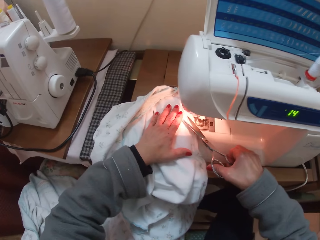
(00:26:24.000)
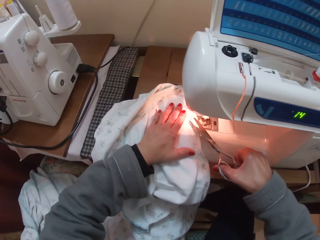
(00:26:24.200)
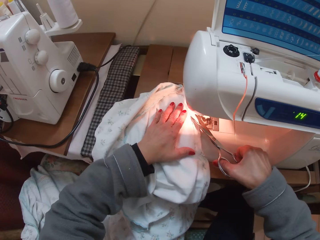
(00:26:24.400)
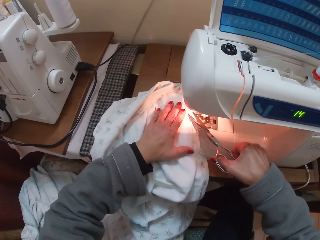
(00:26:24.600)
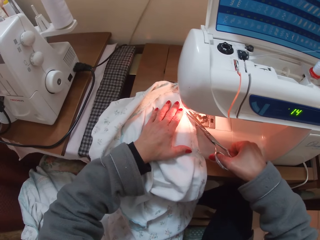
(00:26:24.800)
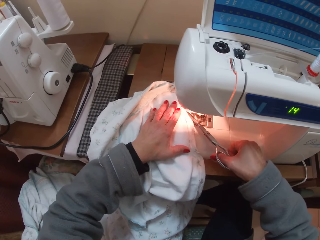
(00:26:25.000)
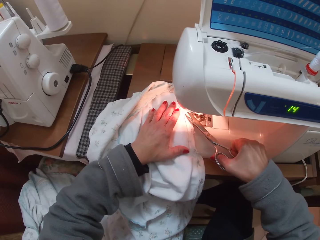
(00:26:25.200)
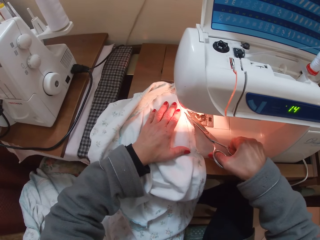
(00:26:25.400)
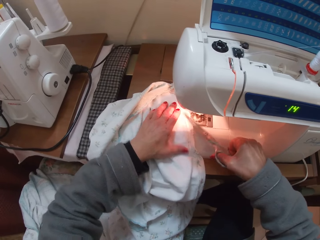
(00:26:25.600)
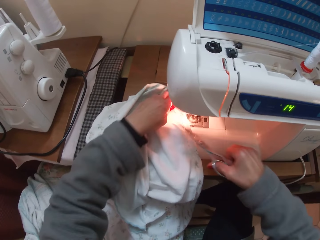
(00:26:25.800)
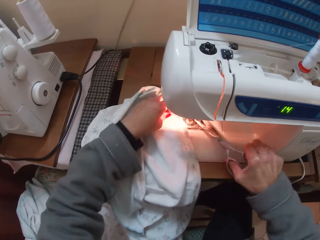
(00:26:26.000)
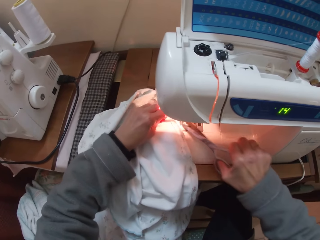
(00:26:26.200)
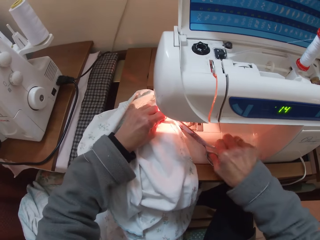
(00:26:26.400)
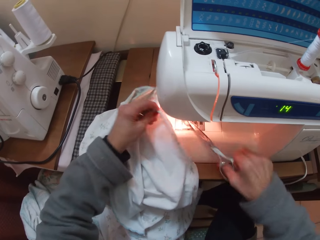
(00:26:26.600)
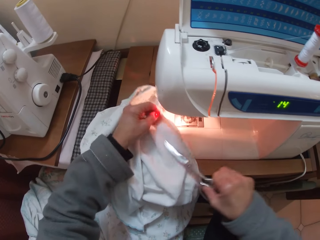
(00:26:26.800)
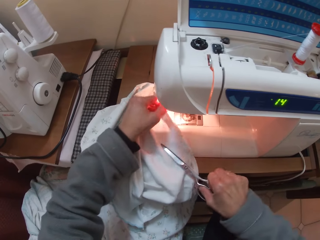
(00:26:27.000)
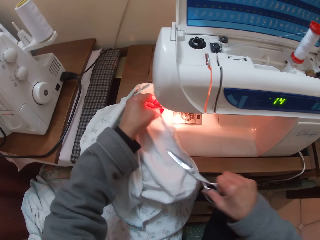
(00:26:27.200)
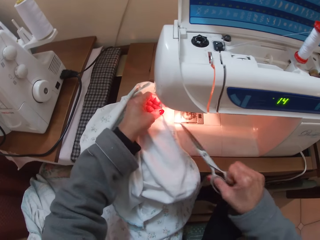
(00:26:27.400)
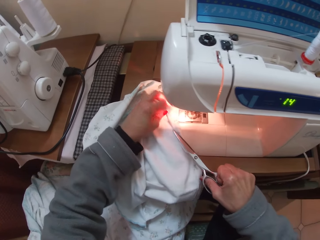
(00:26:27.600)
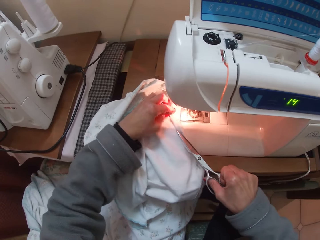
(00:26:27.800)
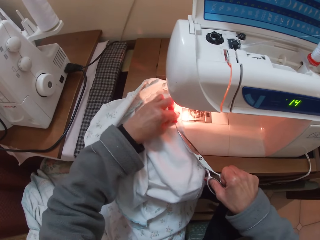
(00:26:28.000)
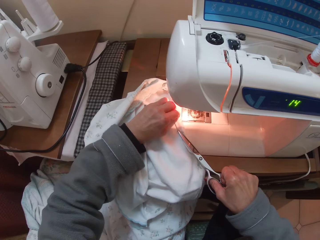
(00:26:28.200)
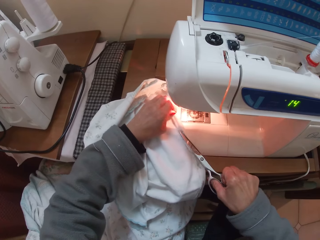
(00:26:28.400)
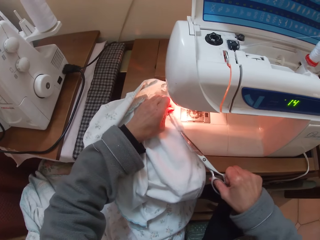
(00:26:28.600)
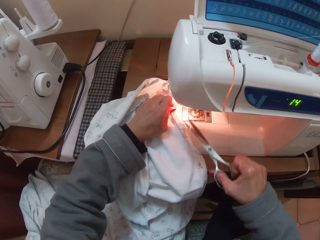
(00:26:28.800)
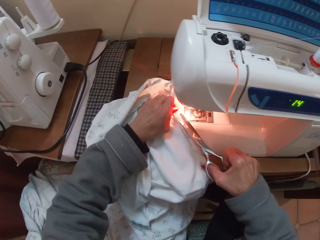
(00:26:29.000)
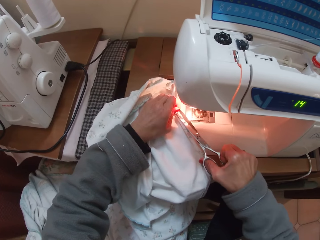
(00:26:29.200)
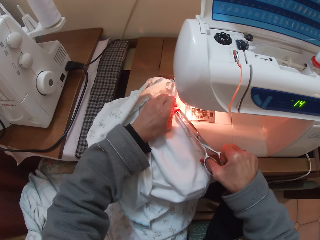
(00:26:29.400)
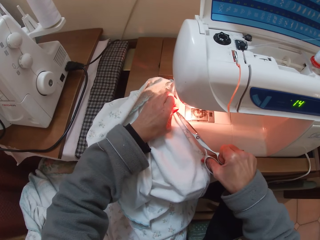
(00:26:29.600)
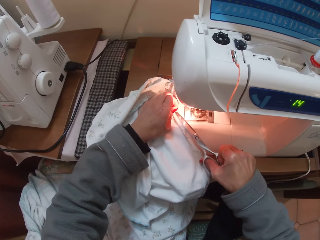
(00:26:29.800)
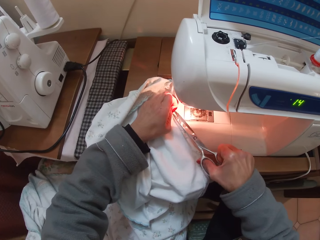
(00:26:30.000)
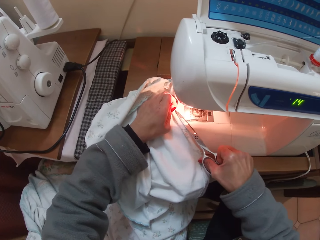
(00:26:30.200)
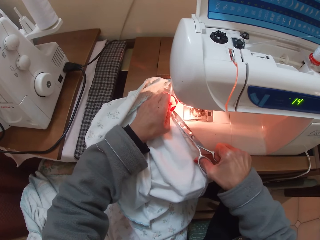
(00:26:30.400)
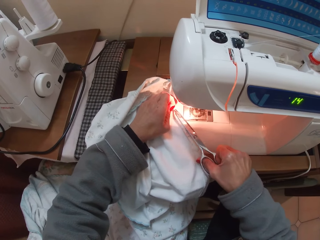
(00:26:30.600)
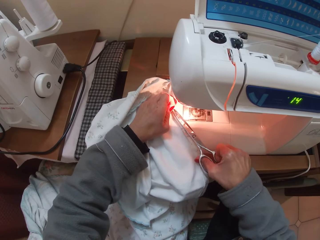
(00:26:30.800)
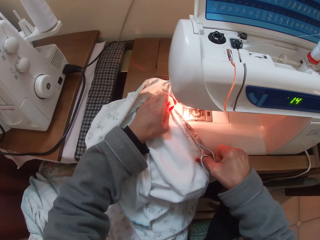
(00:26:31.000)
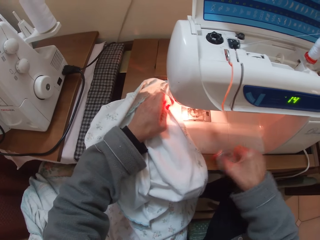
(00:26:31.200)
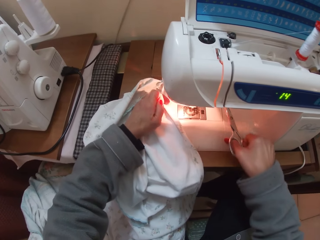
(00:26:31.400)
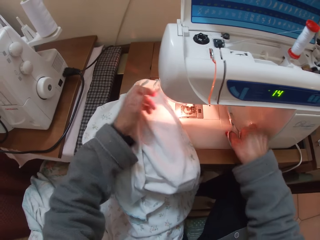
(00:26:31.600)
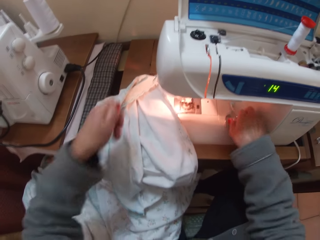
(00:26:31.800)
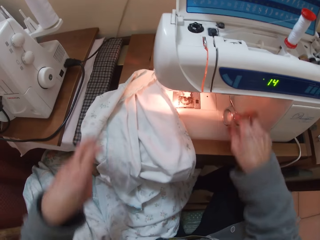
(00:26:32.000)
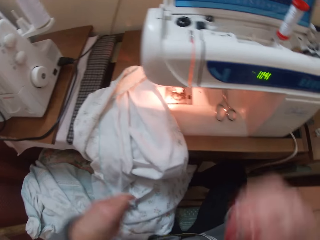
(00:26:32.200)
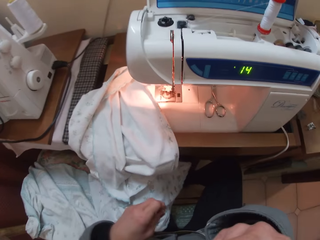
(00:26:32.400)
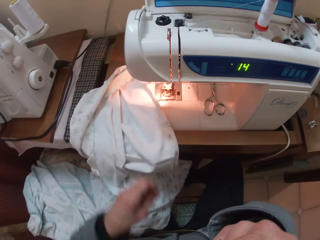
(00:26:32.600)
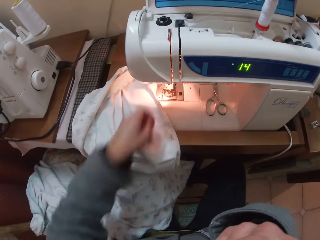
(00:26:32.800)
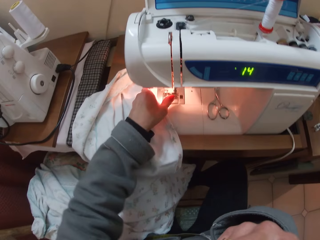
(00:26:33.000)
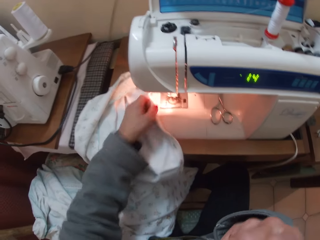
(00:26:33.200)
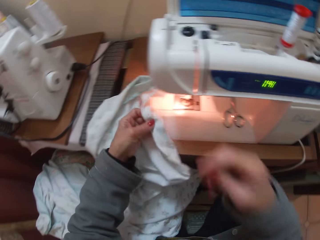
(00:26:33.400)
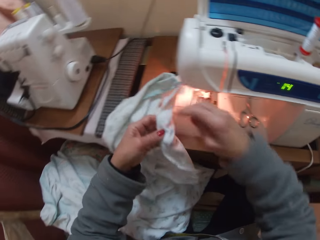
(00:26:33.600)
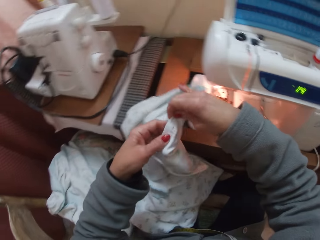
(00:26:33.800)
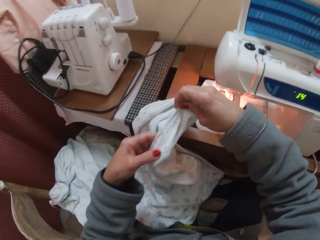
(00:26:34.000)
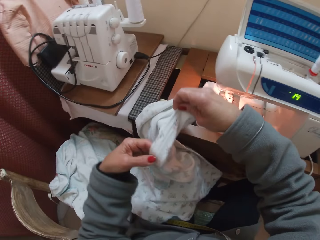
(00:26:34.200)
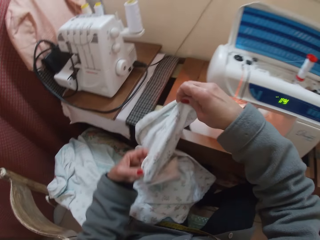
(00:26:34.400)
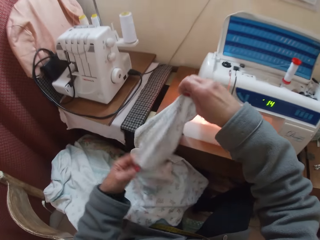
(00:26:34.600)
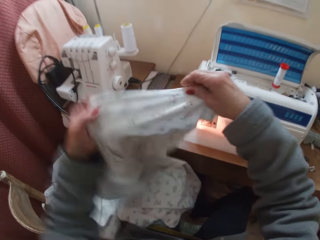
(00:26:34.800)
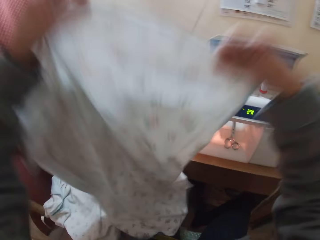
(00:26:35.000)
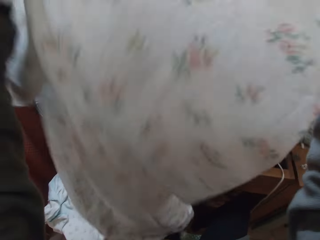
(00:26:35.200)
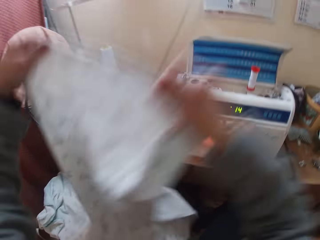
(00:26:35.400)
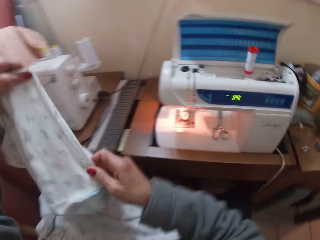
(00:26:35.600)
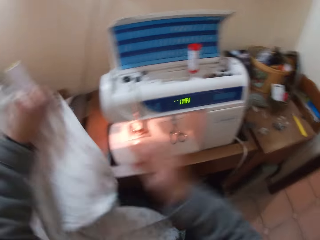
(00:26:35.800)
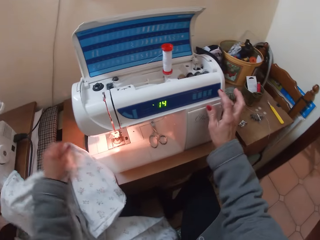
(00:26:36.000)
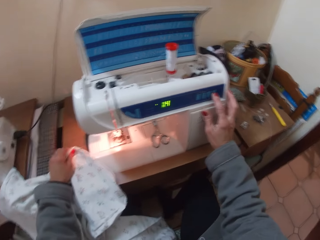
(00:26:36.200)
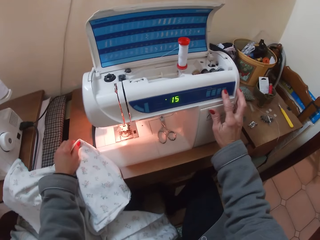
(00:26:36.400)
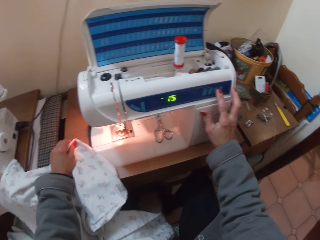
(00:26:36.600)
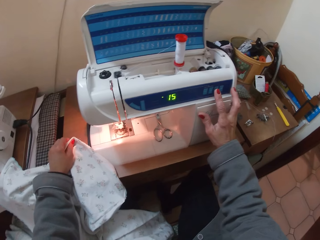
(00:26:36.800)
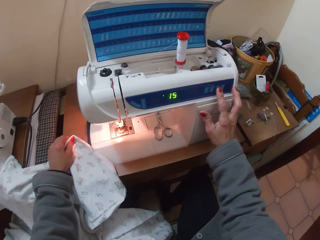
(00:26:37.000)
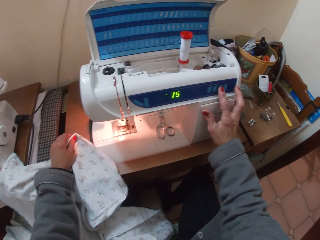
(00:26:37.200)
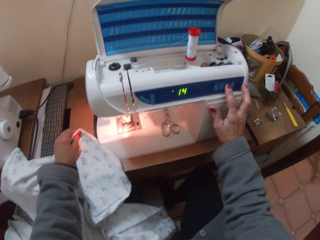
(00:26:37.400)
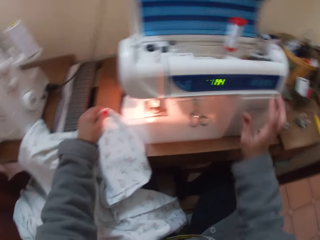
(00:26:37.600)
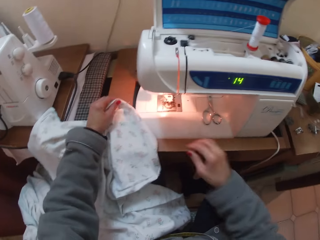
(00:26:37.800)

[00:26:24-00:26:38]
The camera wearer places her left hand on the cloth on the sewing machine. She cuts off the excess thread from the cloth with the scissors on her right hand. She moves her left hand forward. She carries the cloth up with her left hand. She cuts the thread on the cloth with the scissors on her right hand. She places the scissors on the sewing machine. She raises her hand away from the cloth. She raises her hand towards her face. She holds the cloth with her right hand. She holds the cloth up with both hands. She raises the cloth up with both hands. She drops the cloth on the sewing machine with her left hand. She presses the sewing machine controls with her right hand. She sets the machine.

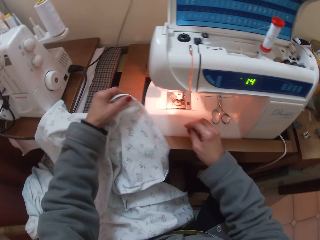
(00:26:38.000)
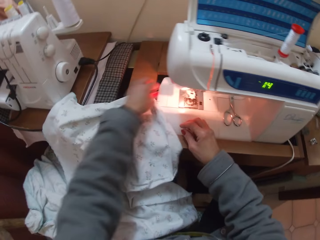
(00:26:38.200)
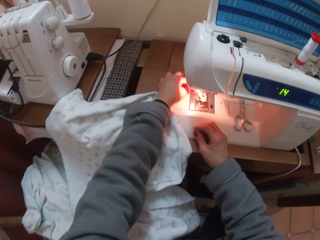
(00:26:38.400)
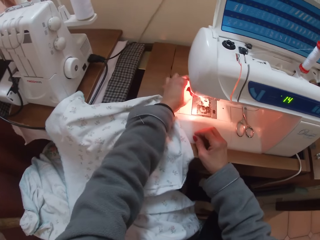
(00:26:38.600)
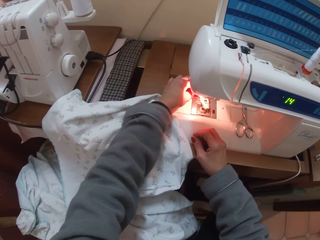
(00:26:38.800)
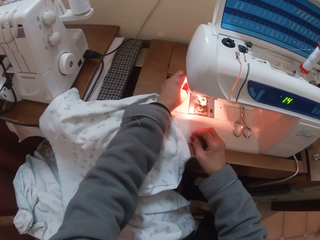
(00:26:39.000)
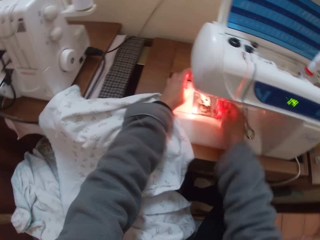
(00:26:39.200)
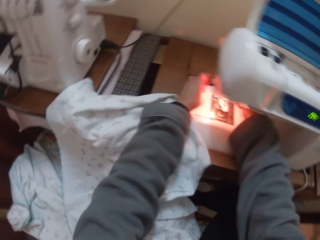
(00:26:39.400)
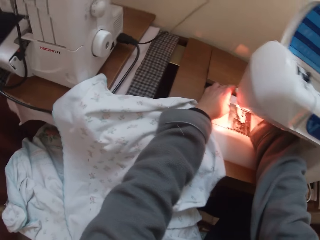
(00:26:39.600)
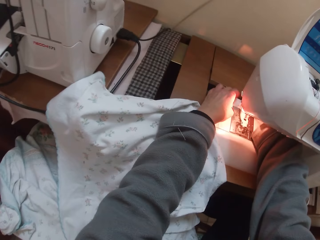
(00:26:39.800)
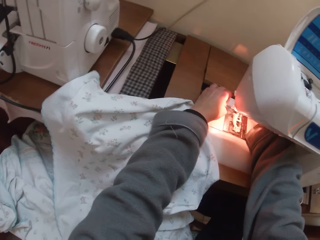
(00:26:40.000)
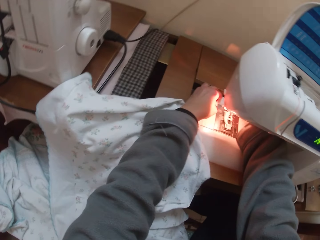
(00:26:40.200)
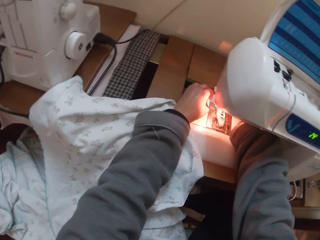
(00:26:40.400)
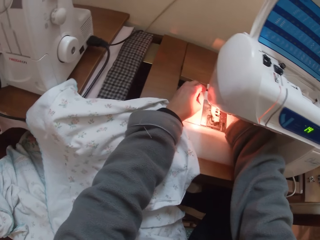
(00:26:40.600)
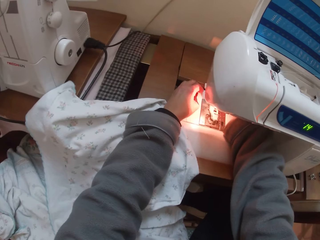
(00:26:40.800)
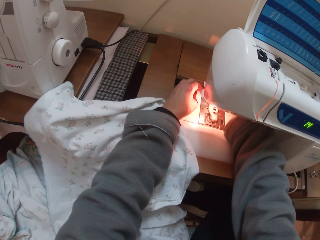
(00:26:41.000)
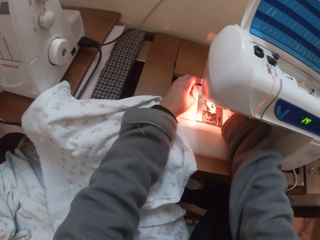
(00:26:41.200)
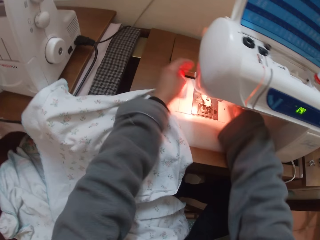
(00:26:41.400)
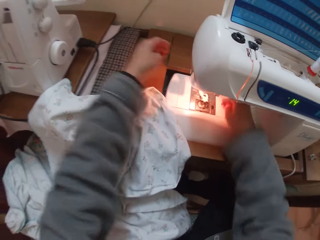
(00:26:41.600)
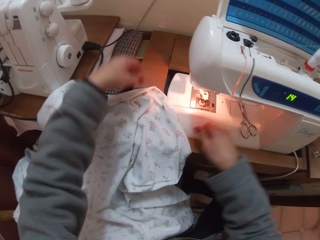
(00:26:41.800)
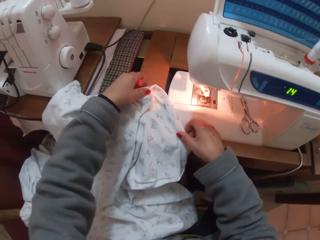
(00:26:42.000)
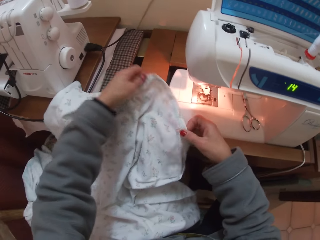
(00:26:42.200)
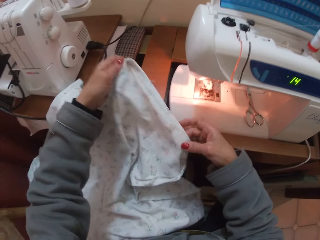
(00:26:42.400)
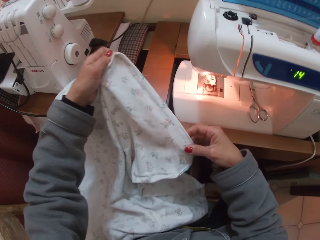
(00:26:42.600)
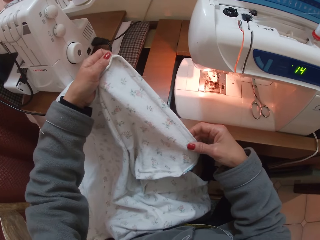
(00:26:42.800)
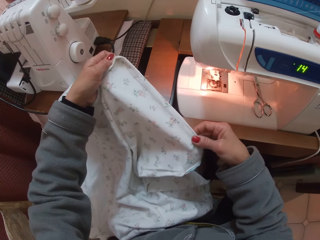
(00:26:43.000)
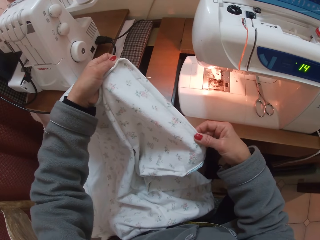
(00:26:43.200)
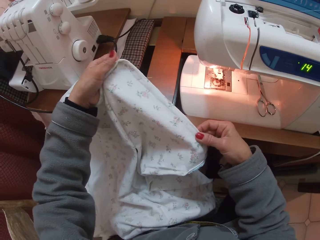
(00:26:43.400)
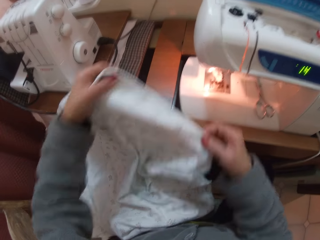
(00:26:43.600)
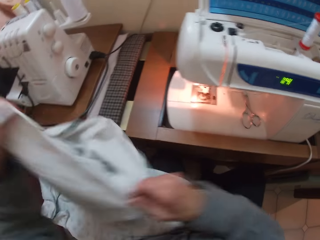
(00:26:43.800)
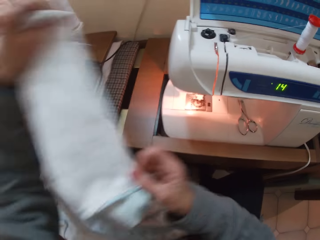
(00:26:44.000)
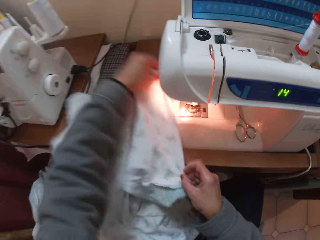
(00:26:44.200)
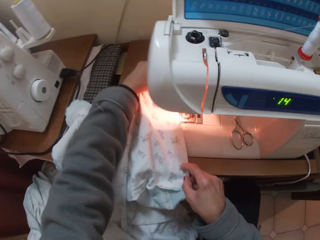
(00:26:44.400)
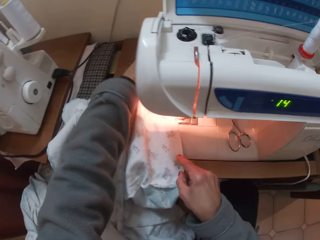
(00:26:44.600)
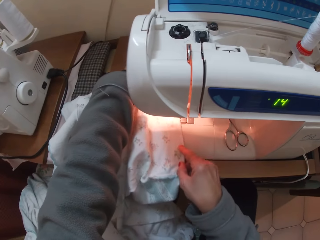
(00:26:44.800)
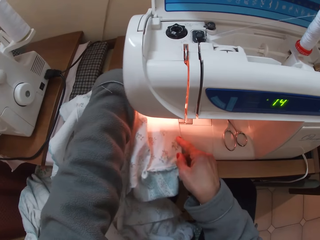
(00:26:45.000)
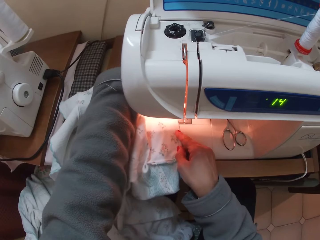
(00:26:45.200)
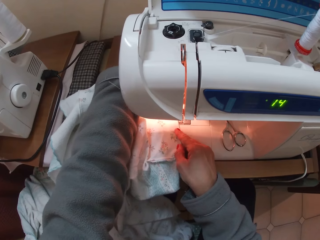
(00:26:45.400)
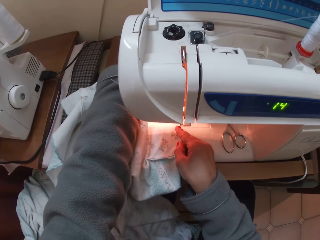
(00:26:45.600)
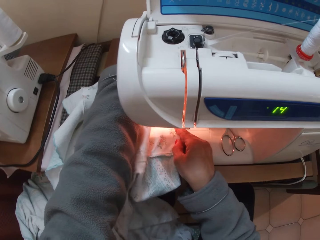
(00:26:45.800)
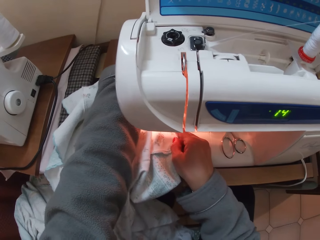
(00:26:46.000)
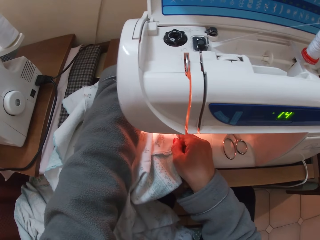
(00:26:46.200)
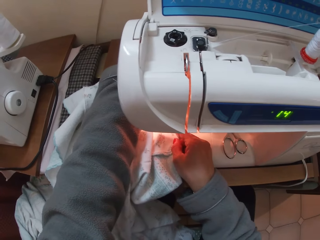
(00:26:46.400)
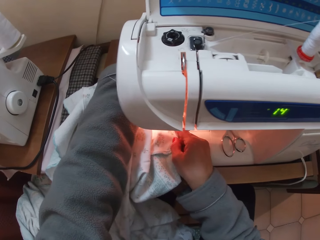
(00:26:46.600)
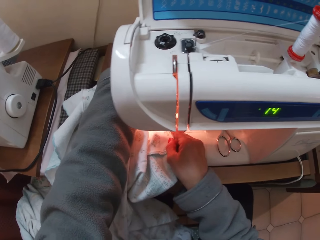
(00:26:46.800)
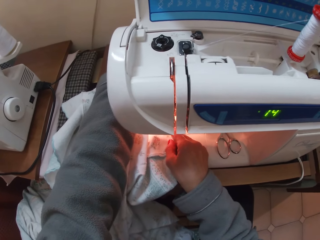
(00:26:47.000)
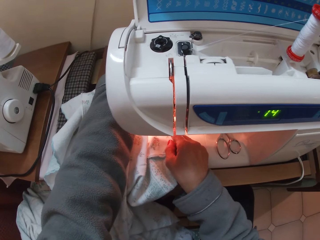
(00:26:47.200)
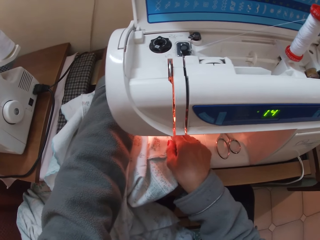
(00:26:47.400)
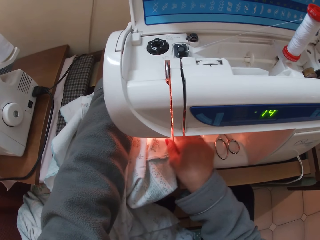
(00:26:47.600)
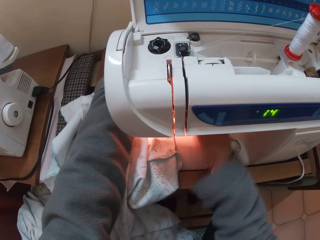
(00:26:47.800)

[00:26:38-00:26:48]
The camera wearer removes her right hand from the sewing machine controls. She adjusts the sewing machine needle with her left hand. She takes her right hand to the sewing machine. She touches the presser foot. She picks up the cloth with both hands. She drops the cloth on the sewing machine with both hands. She lines up the cloth under the presser foot.
